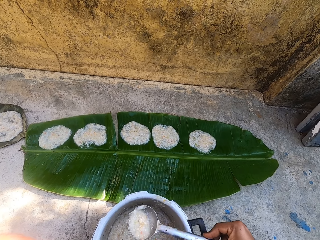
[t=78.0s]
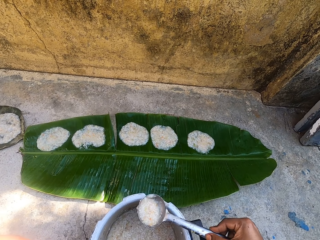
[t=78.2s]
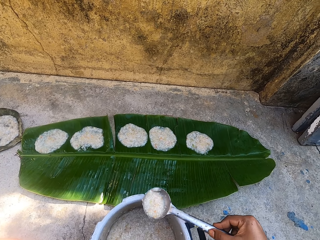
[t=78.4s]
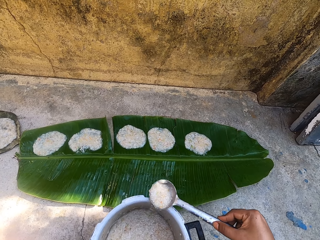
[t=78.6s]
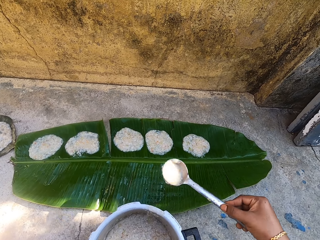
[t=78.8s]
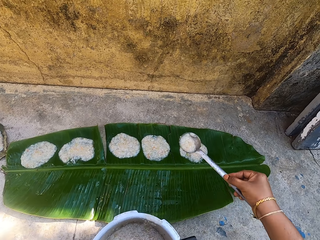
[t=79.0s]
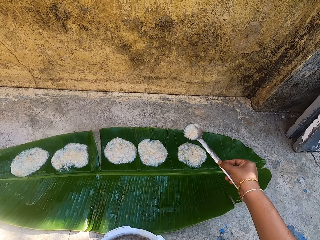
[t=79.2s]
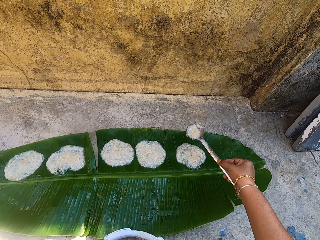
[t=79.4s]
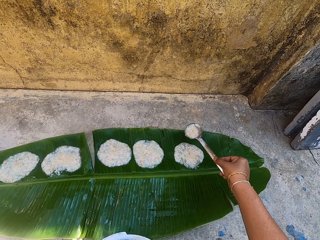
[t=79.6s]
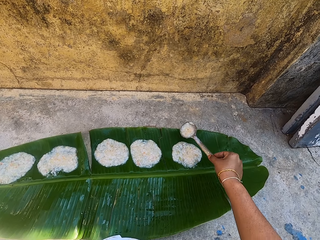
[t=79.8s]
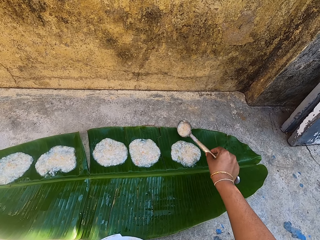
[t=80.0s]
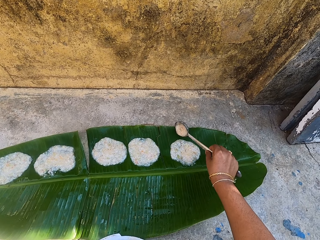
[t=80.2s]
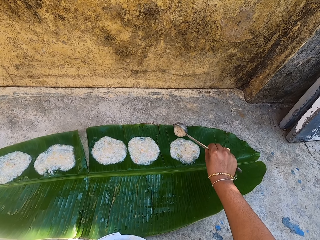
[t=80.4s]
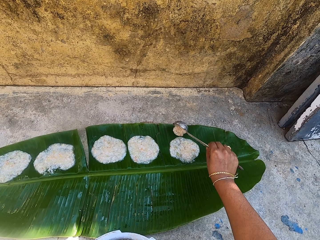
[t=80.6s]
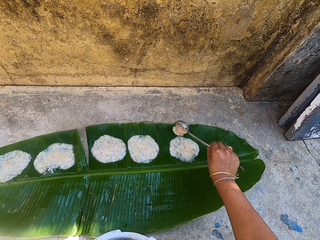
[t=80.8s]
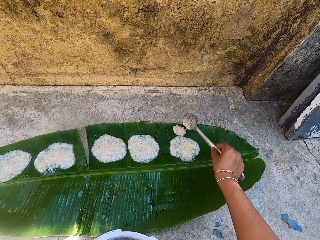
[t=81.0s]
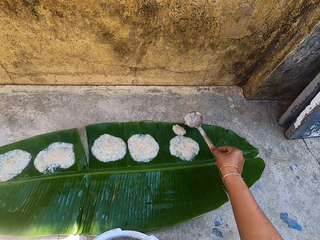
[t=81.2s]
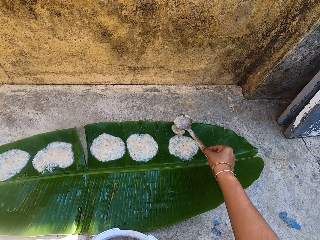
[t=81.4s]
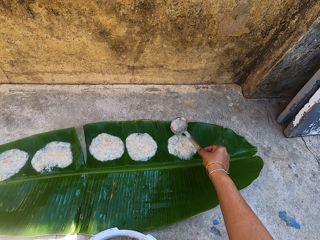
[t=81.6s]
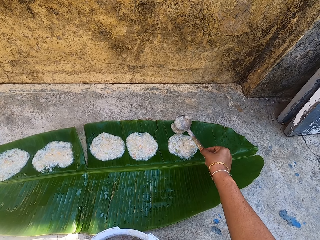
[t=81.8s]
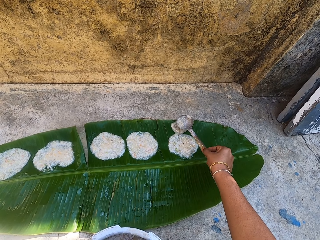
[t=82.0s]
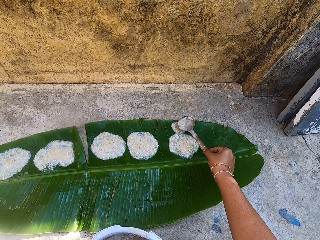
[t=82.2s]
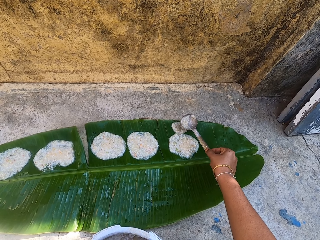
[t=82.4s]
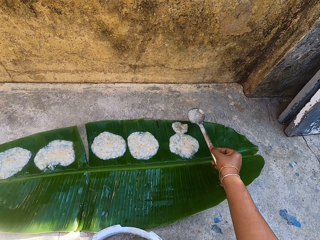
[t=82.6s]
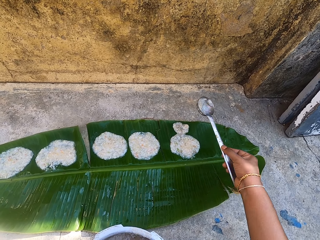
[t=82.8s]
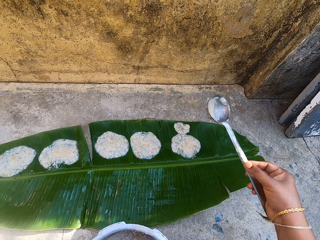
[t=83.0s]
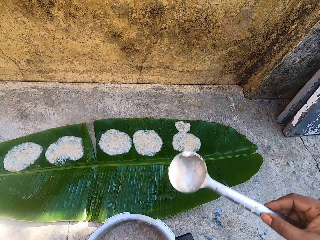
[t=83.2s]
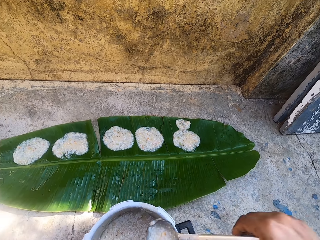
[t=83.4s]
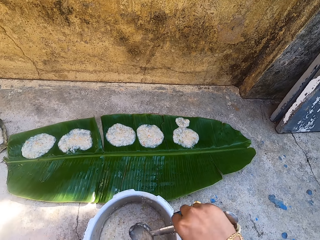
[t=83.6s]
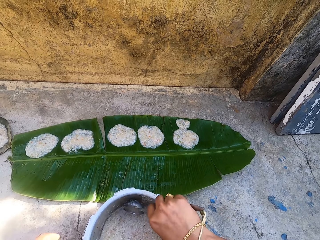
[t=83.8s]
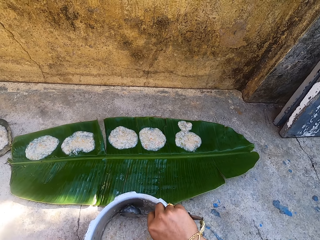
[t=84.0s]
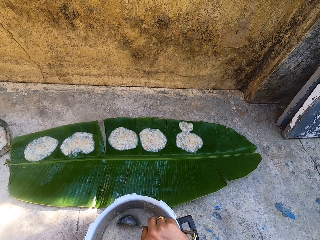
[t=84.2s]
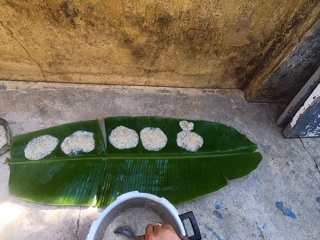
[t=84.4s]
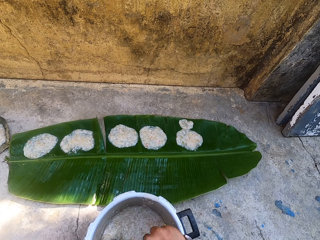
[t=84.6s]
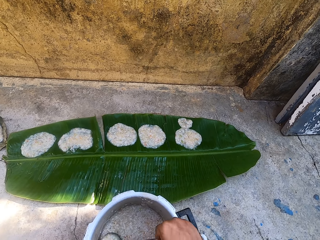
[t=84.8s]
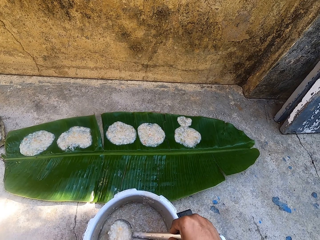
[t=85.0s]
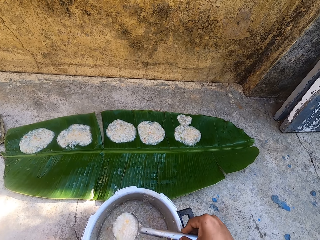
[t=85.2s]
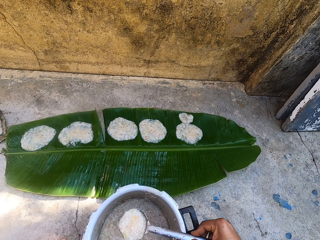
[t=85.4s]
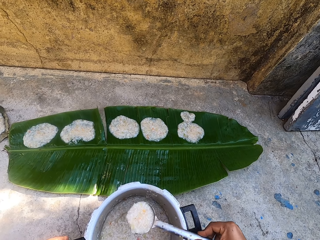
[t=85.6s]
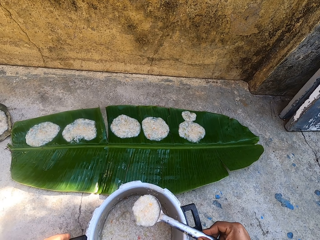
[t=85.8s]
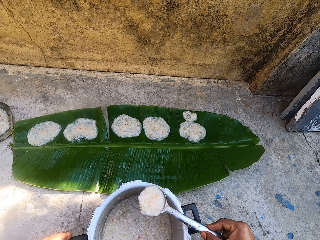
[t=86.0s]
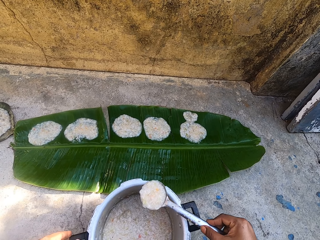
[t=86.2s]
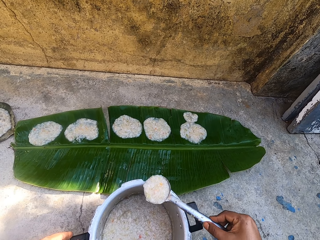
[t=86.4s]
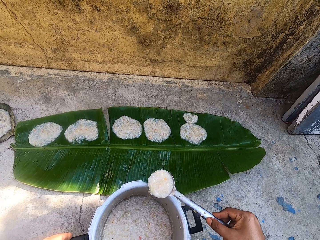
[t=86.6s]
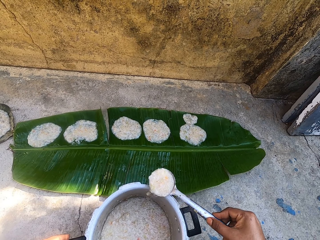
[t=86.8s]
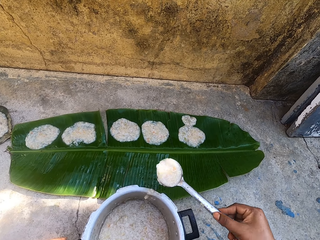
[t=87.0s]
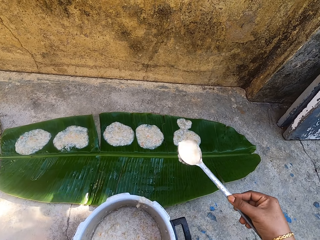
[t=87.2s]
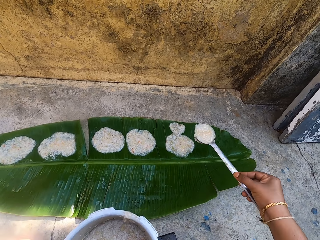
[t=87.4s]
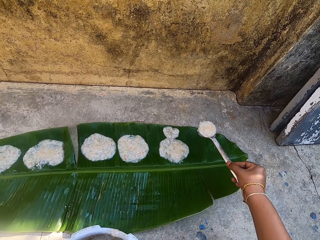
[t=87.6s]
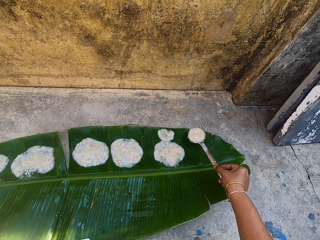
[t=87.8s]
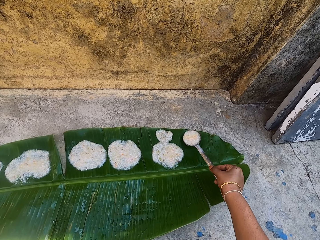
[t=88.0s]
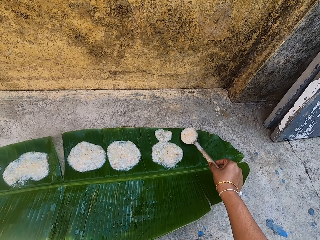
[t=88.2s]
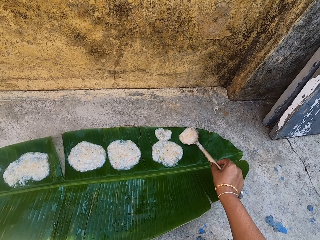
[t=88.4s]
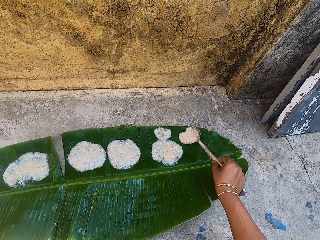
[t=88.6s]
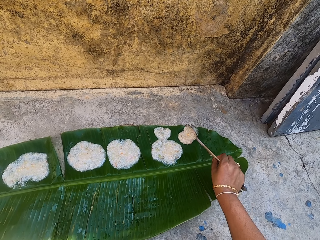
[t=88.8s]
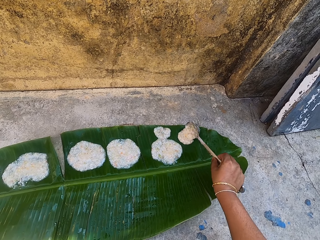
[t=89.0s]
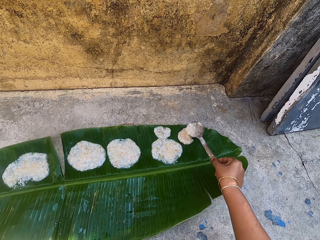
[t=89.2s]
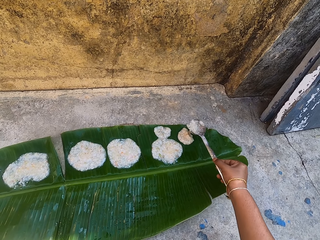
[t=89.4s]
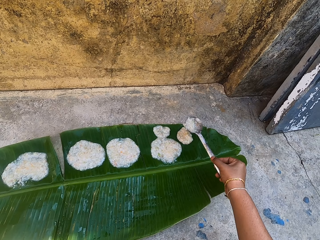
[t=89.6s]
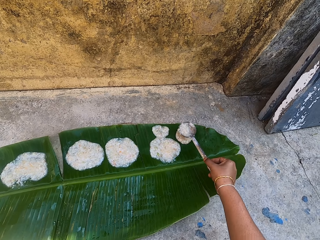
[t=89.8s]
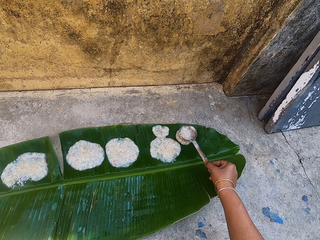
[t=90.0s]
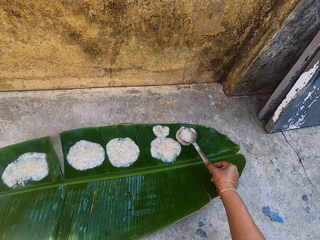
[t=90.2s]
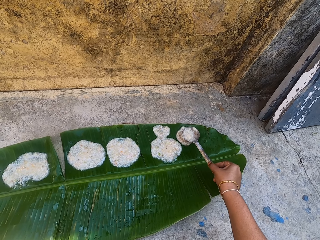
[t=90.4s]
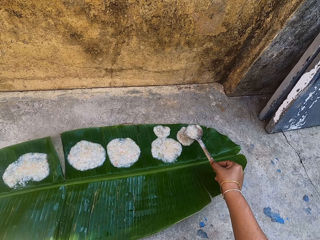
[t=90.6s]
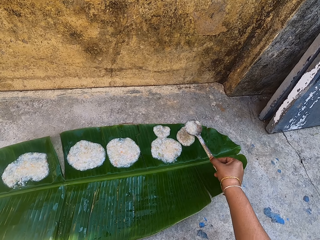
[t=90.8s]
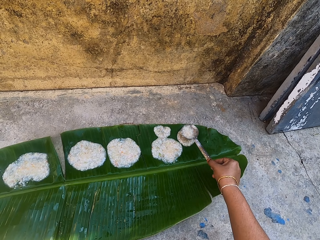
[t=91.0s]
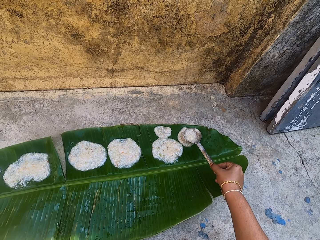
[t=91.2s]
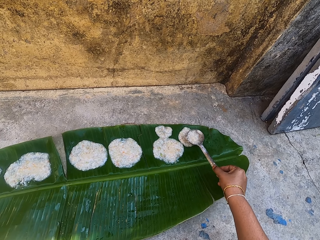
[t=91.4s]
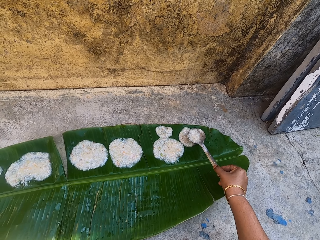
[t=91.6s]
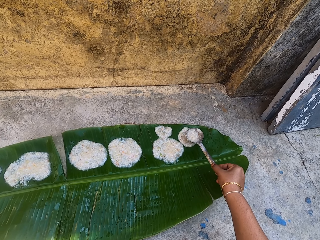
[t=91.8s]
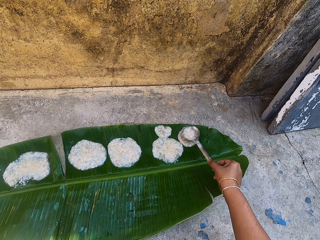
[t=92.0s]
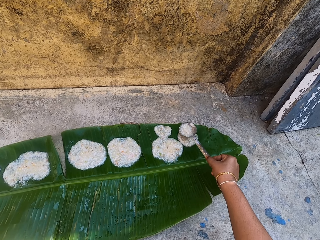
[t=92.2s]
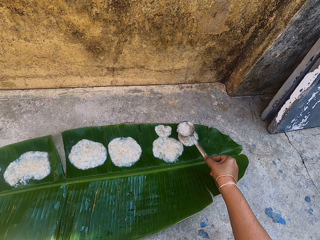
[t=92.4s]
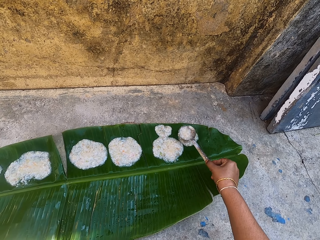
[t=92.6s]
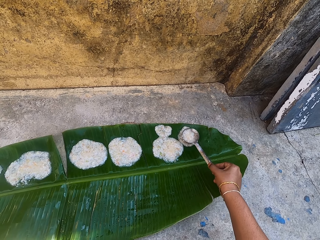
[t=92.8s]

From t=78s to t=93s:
The camera wearer rubs a spoon on a cooking pot. They pour food on a leaf on the ground. They spread the food on the leaf with the stirring spoon. They scoop the food in the cooking pot with the stirring spoon. They rub the spoon on the cooking pot. They pour the food on the leaf on the ground. They spread the food on the leaf with the stirring spoon.

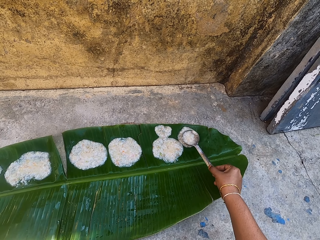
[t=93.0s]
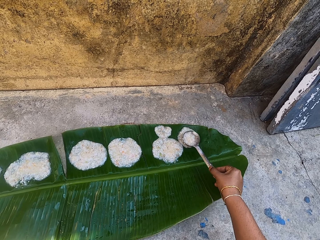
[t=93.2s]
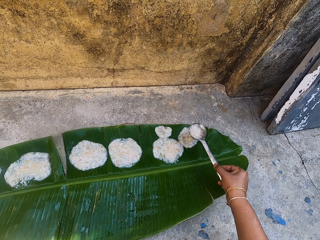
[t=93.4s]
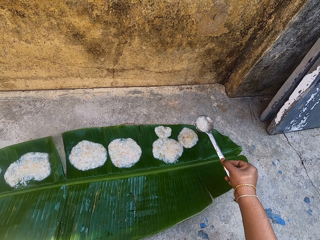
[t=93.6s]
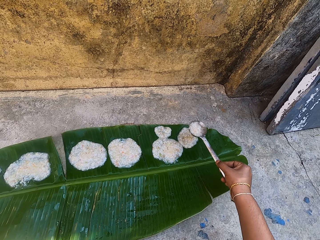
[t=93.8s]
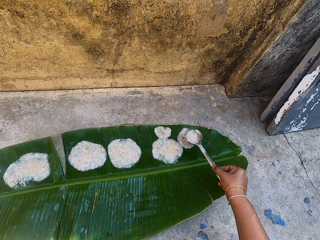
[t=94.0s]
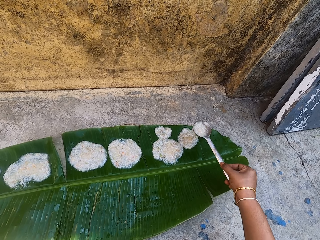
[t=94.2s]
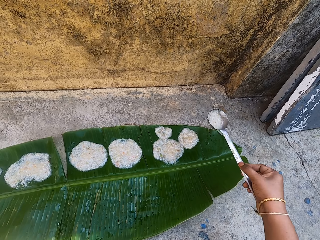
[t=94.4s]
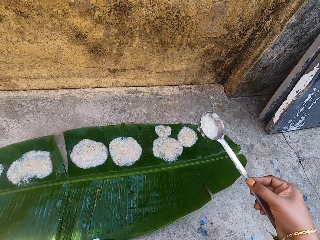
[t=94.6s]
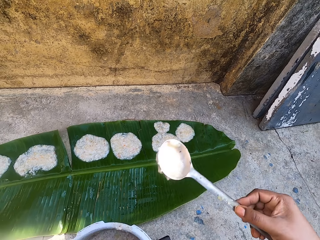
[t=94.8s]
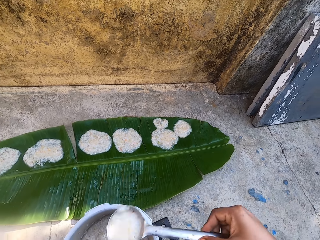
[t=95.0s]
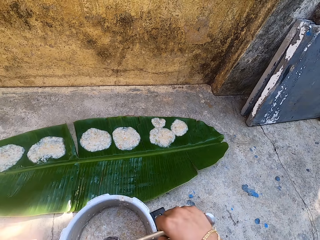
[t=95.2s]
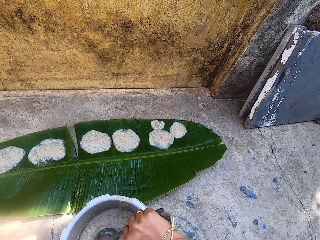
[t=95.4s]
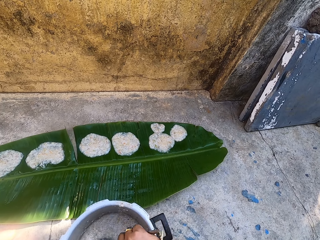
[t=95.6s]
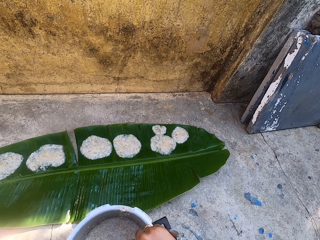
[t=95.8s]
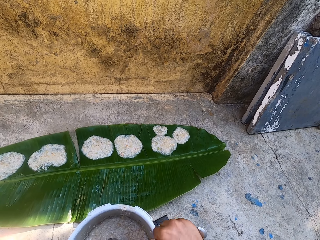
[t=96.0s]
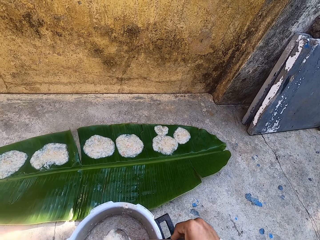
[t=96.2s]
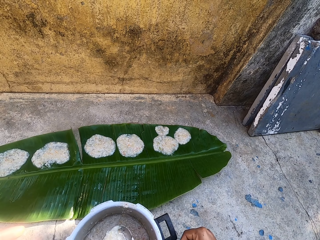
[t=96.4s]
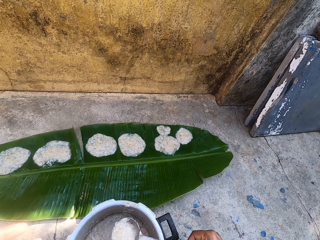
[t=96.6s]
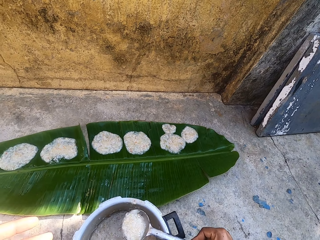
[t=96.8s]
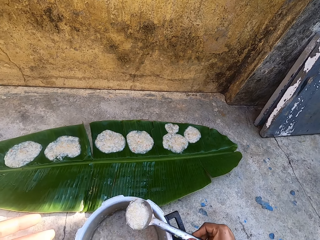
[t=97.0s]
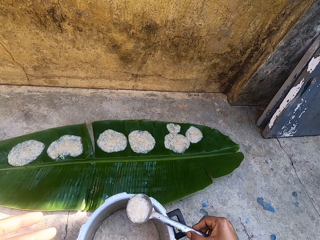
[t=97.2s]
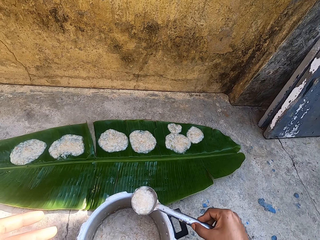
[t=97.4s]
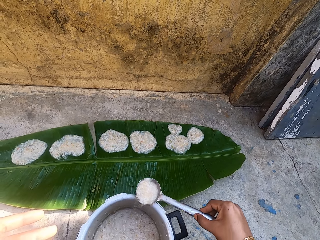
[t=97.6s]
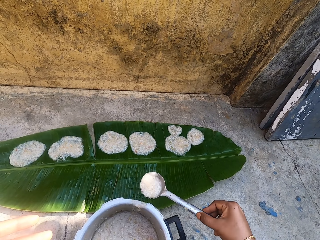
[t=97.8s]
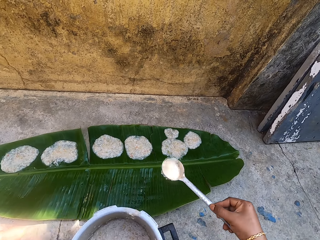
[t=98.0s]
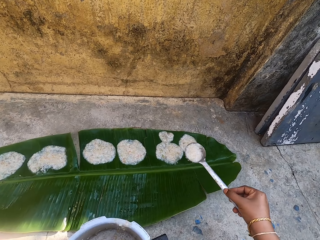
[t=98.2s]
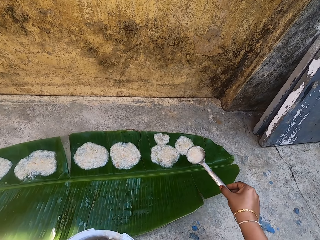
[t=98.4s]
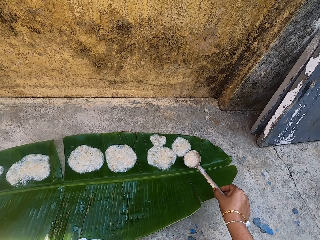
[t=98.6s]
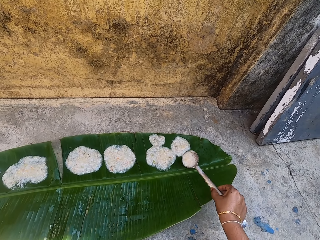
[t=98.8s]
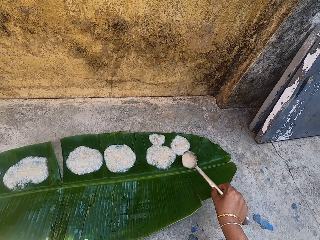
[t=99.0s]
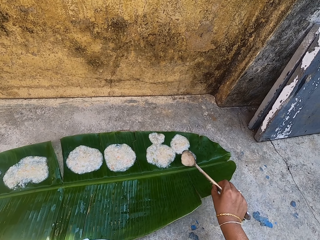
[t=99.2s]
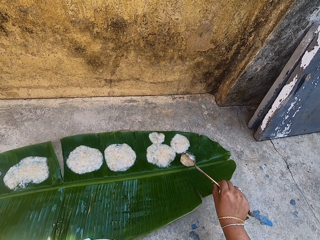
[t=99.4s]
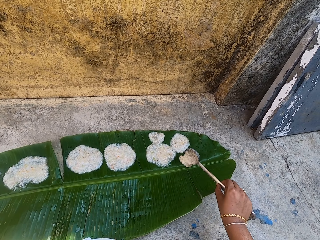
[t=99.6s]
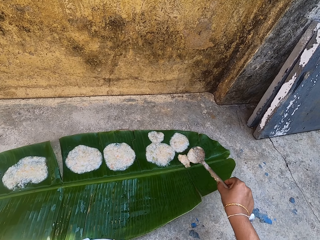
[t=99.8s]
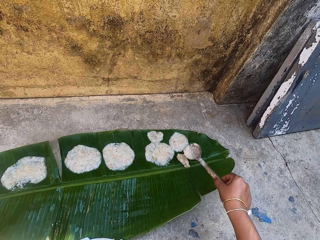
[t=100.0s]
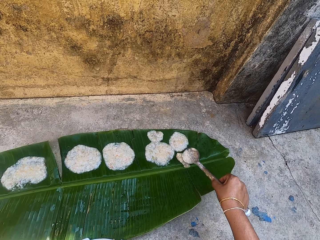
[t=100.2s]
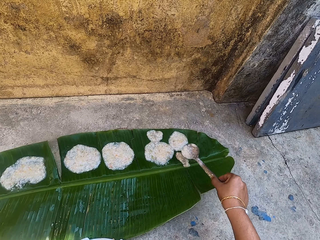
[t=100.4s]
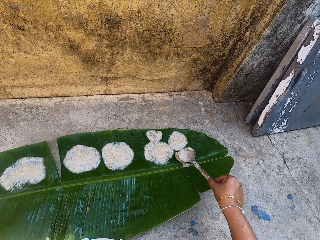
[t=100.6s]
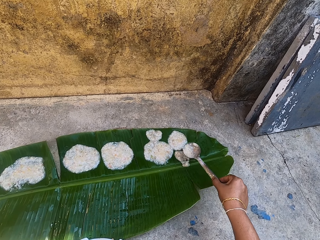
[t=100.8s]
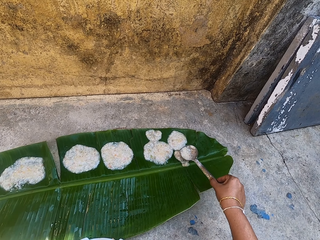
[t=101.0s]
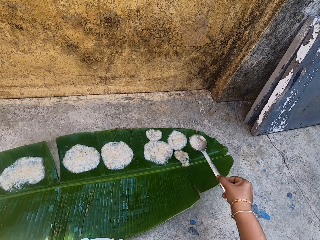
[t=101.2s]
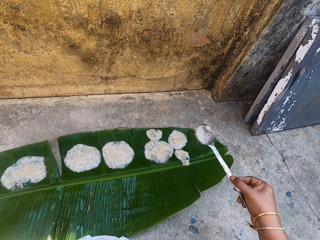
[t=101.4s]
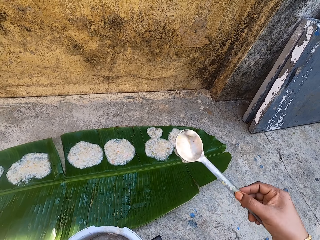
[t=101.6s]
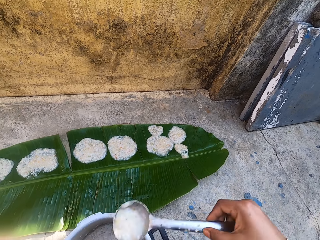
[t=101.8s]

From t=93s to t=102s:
The camera wearer scoops food in a cooking pot with a stirring spoon. They rub the spoon on the cooking pot. They pour the food on a leaf on the ground. They spread the food on the leaf with the stirring spoon.
